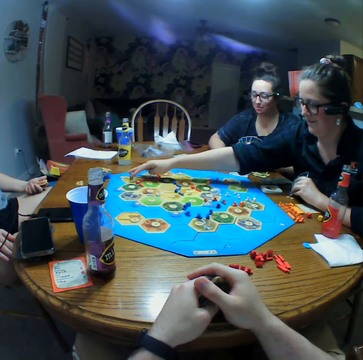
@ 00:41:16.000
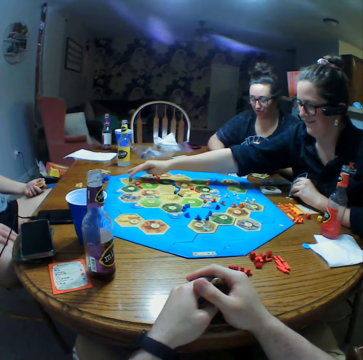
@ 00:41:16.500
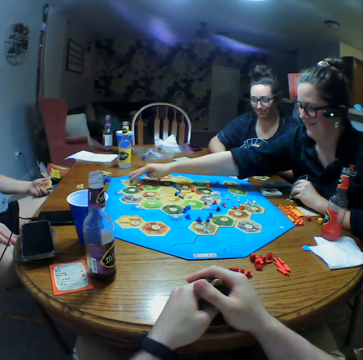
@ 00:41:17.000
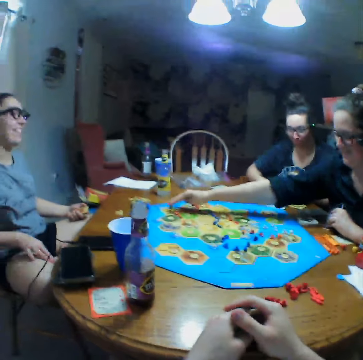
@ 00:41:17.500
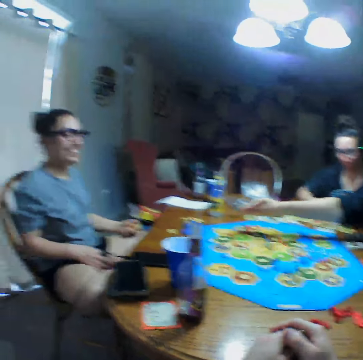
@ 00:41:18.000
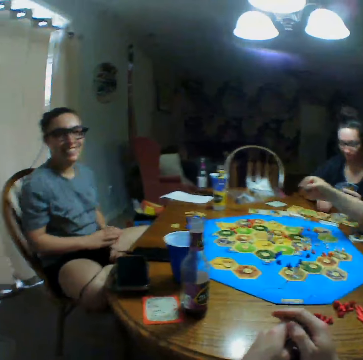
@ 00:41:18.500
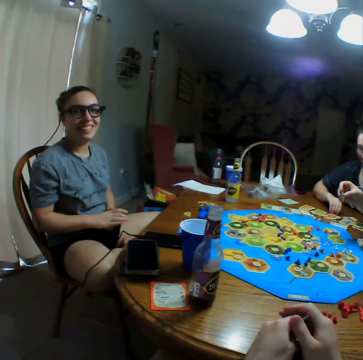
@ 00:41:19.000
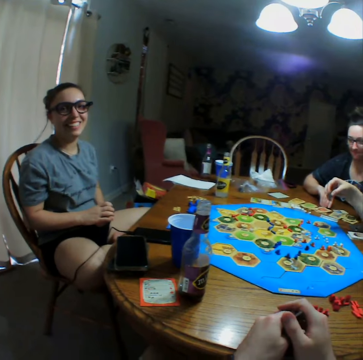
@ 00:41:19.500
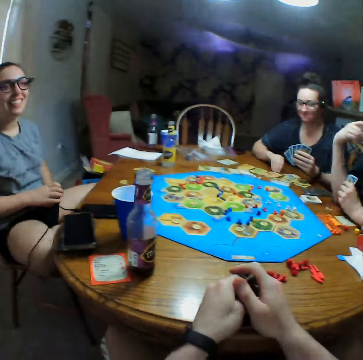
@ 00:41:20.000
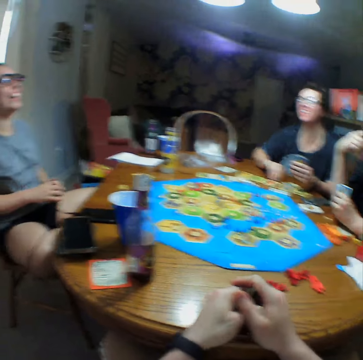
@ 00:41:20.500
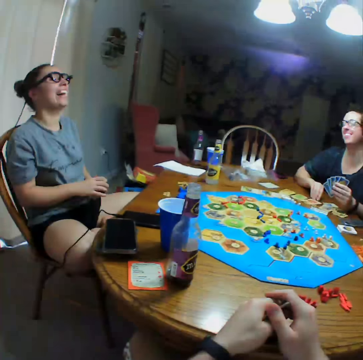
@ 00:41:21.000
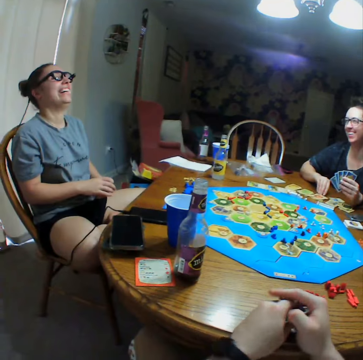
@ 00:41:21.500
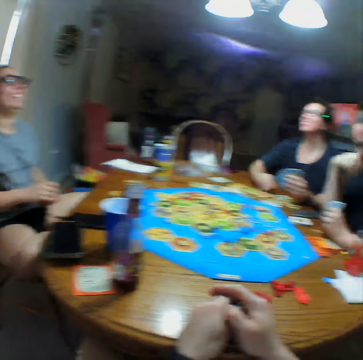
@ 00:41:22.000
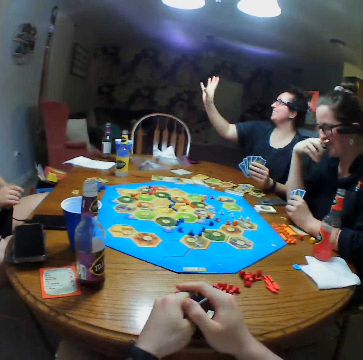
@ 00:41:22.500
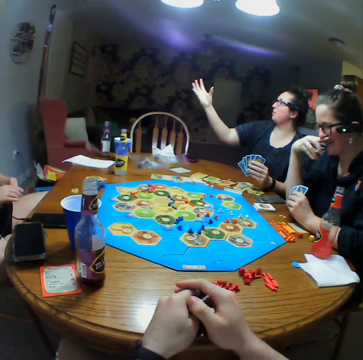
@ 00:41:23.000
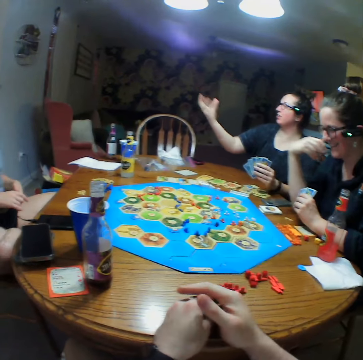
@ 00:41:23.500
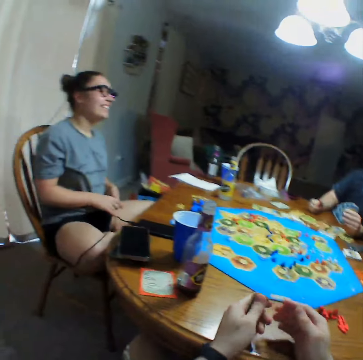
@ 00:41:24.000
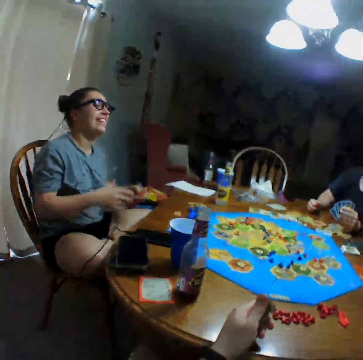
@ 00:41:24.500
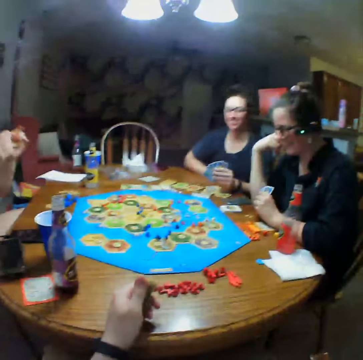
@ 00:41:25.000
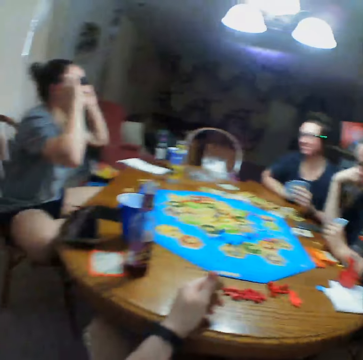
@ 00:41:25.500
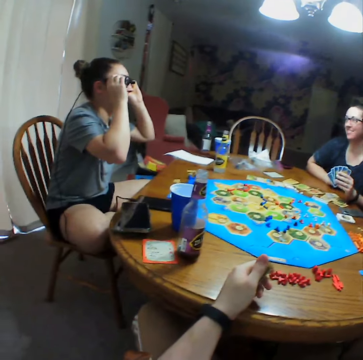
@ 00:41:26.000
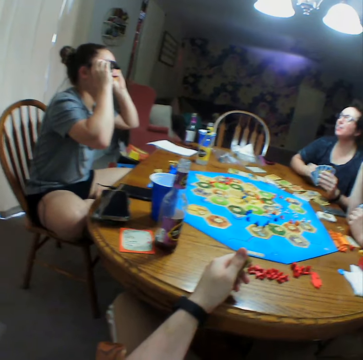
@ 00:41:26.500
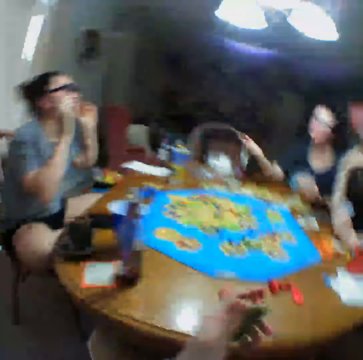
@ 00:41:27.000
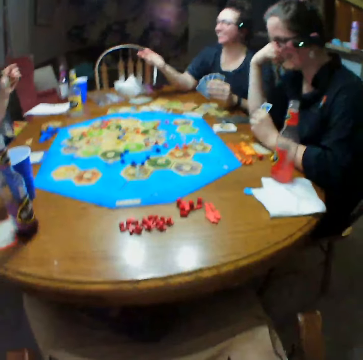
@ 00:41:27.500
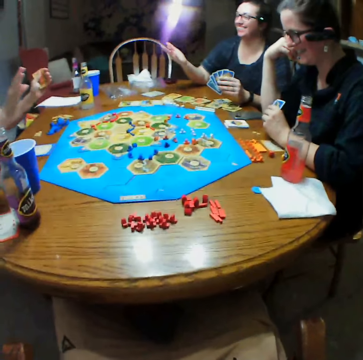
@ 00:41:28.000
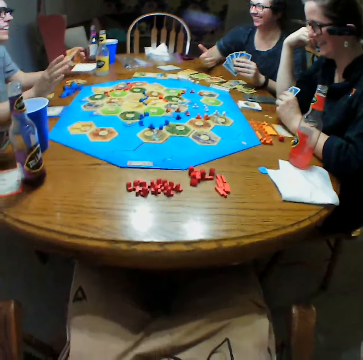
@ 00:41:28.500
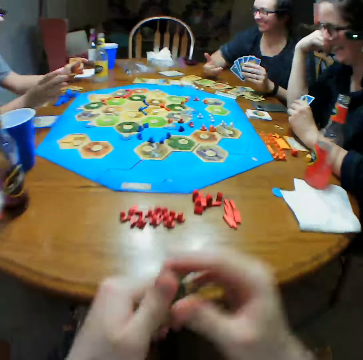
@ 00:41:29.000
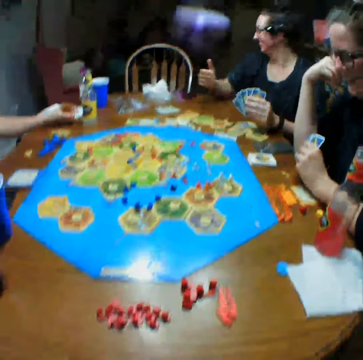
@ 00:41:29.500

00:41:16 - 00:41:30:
A person selects cards. The person laughs and lifts the hand. Another person adjusts the camera. The camera wearer moves the hand.

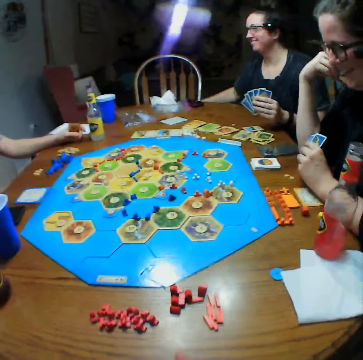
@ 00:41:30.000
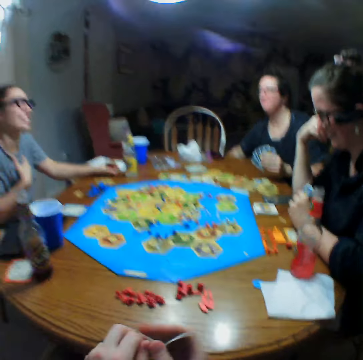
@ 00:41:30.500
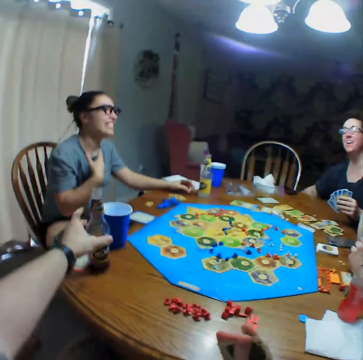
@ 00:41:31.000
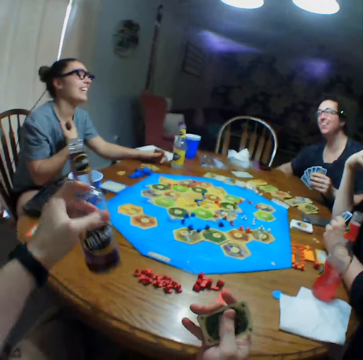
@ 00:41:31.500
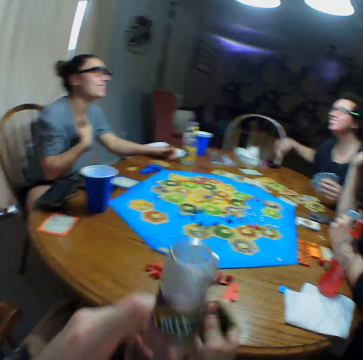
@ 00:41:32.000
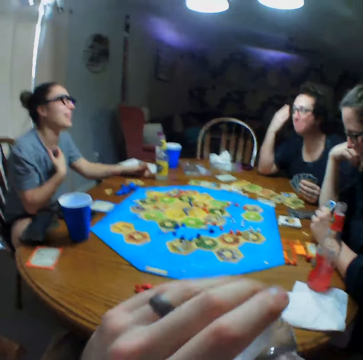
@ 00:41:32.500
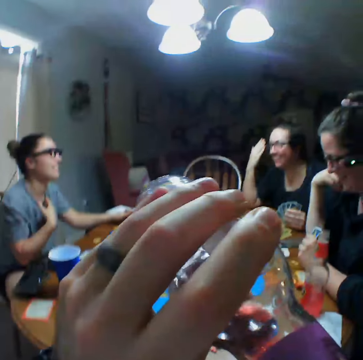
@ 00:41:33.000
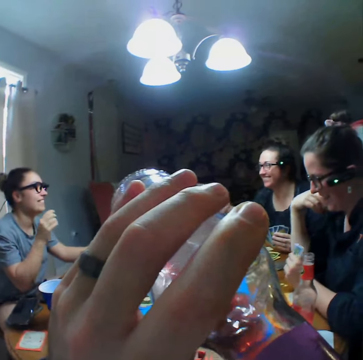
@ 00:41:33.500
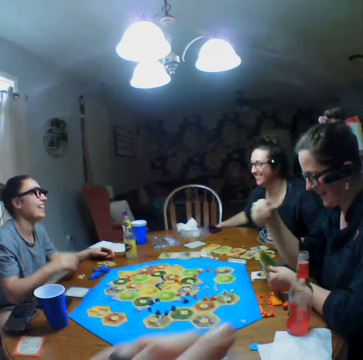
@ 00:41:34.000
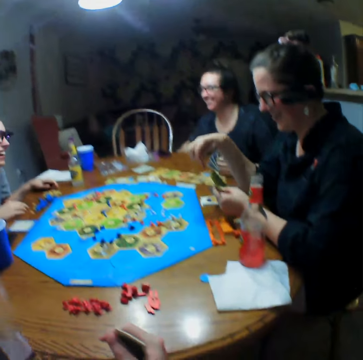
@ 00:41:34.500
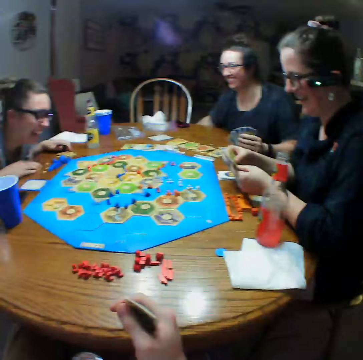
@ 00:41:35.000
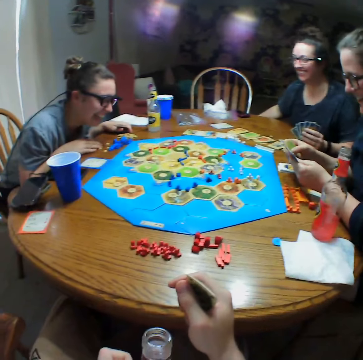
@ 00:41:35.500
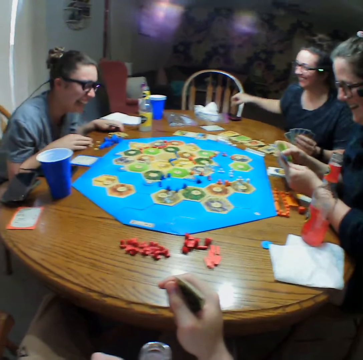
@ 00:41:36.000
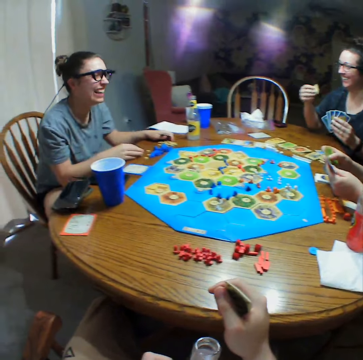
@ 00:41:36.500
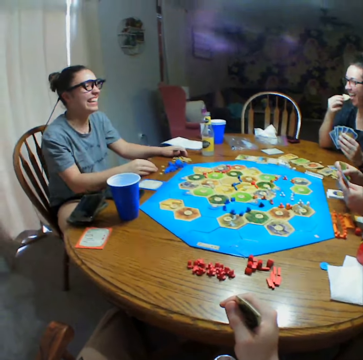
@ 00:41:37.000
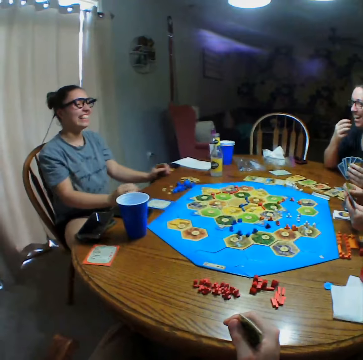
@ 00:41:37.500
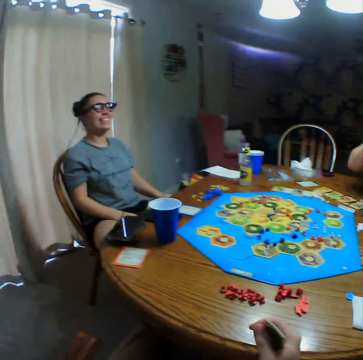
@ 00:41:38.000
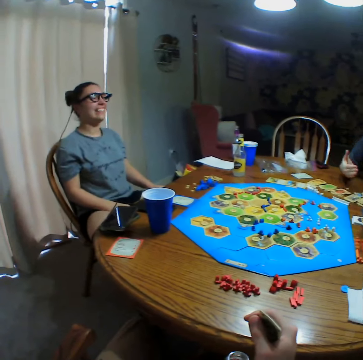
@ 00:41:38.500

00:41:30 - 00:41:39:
A person picks crisps. The camera wearer takes a bottle on the table. They take a drink. Another person laughs. The first person eats the crisps.

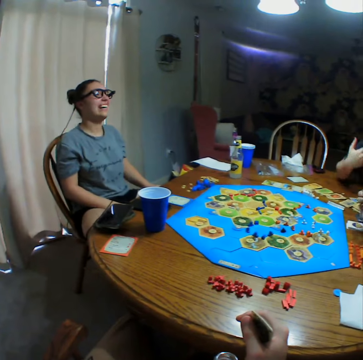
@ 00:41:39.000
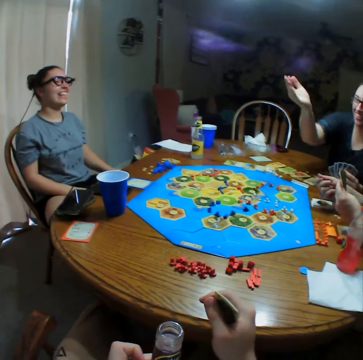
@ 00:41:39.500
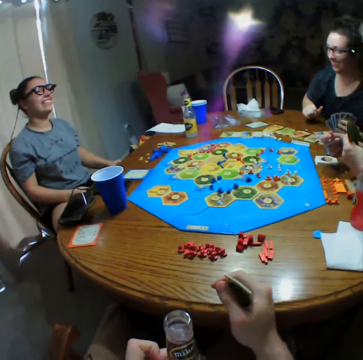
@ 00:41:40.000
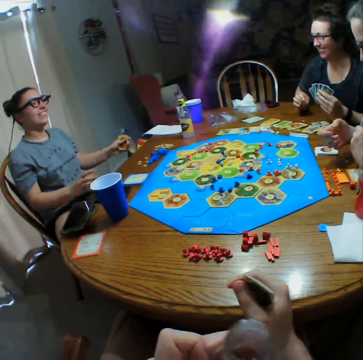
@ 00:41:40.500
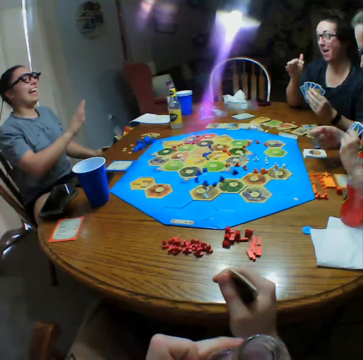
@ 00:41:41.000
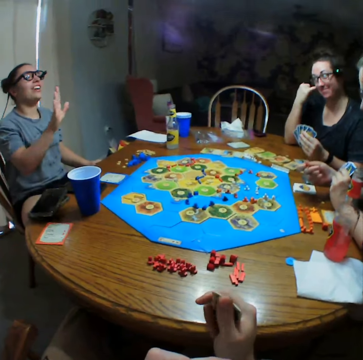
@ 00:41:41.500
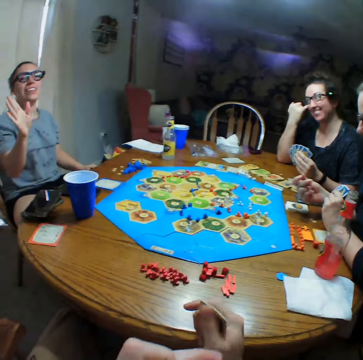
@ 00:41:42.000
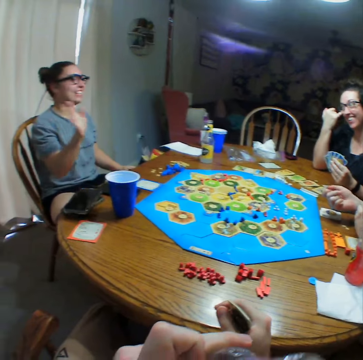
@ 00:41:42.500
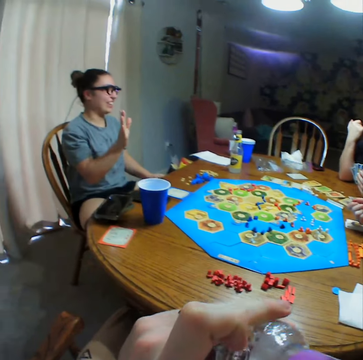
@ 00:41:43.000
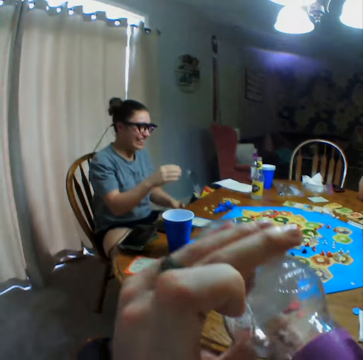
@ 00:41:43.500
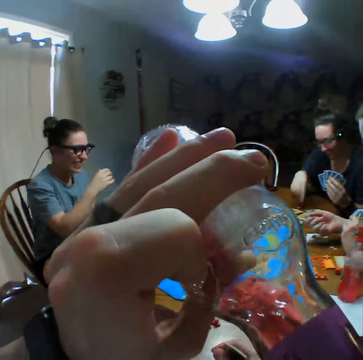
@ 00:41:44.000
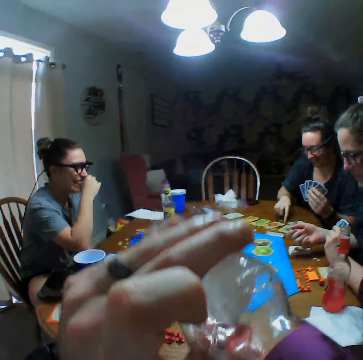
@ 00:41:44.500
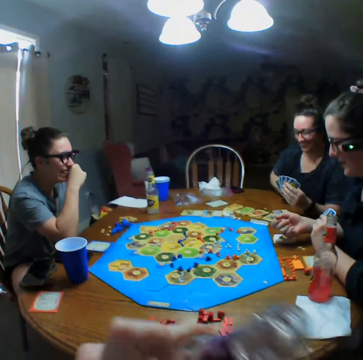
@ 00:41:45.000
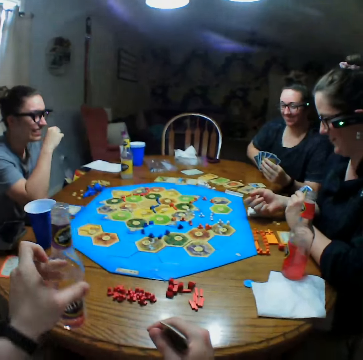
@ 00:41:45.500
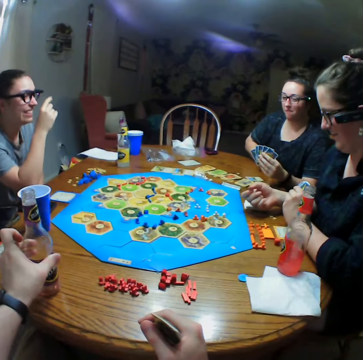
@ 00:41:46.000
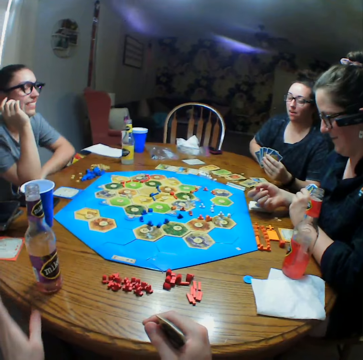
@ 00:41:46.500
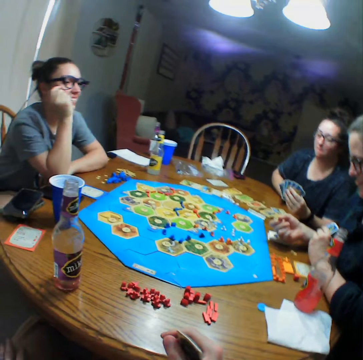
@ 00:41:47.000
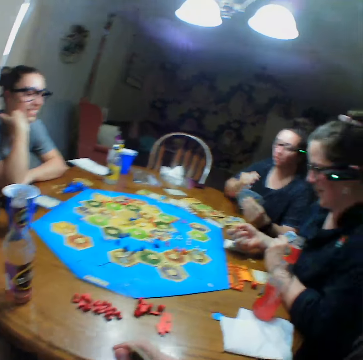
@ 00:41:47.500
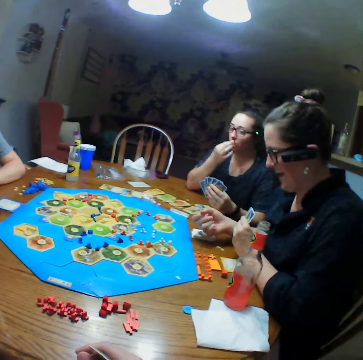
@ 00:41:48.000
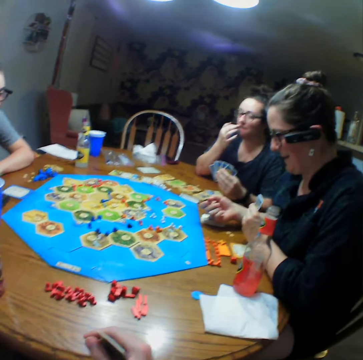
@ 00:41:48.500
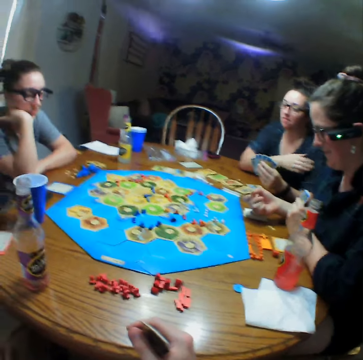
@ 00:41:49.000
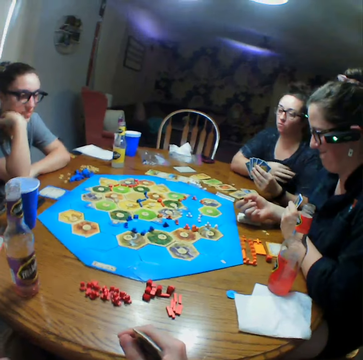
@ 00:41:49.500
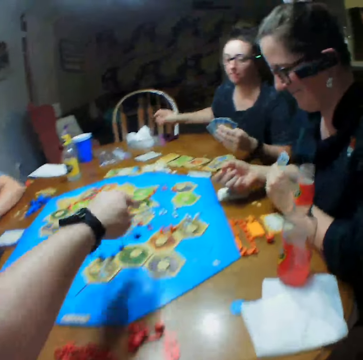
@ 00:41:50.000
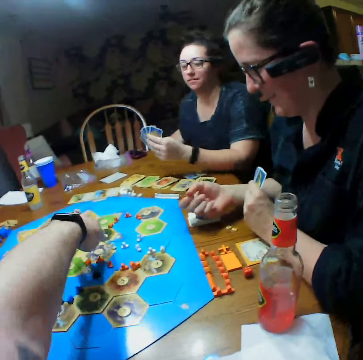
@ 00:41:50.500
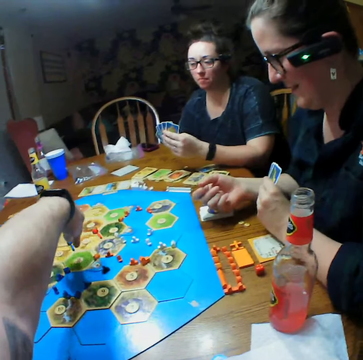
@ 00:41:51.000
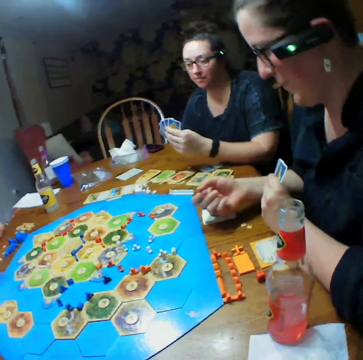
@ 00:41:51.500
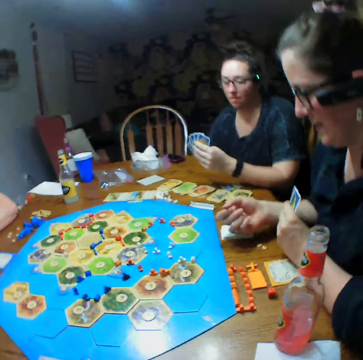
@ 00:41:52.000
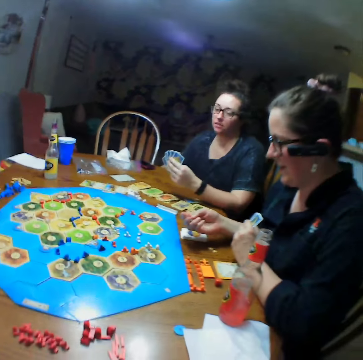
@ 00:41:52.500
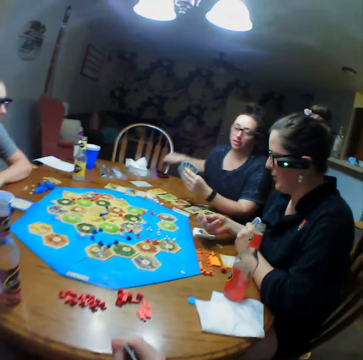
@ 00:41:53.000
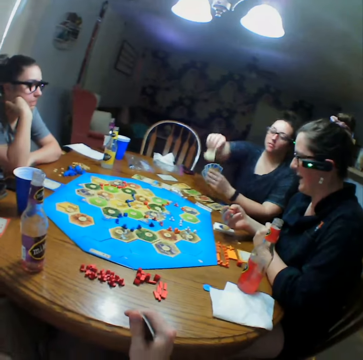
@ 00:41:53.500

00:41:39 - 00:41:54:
A person moves the hand. Another person waves. The camera wearer drinks. They put the bottle on the table. The first person eats crisps and wipes the hand. The camera wearer points at the dice.
